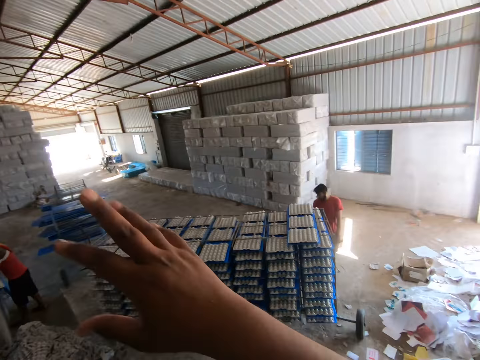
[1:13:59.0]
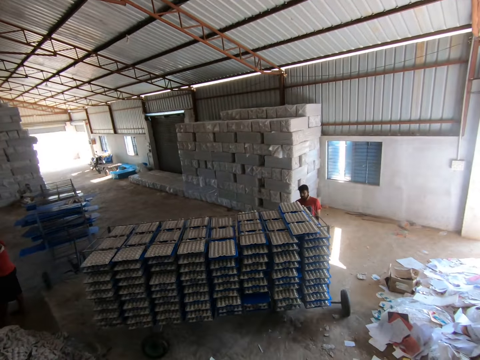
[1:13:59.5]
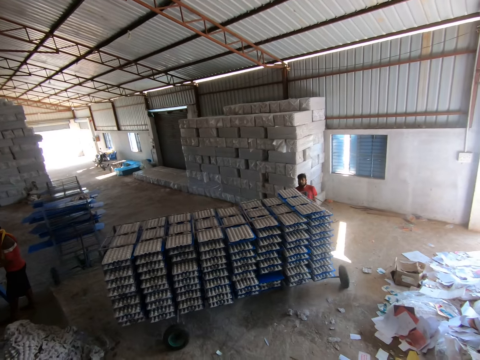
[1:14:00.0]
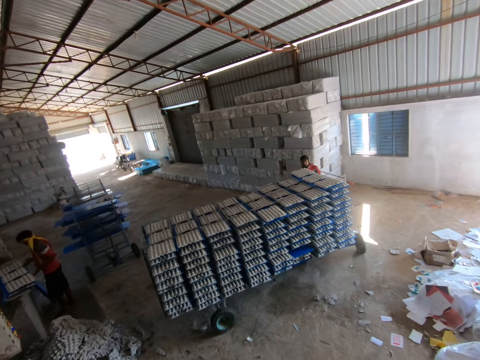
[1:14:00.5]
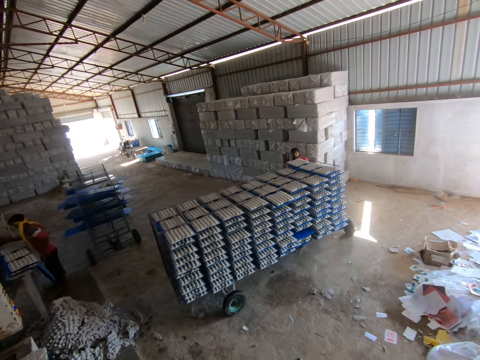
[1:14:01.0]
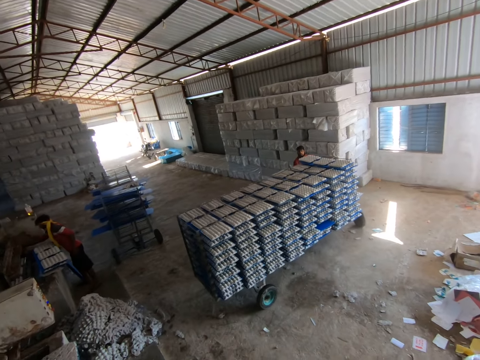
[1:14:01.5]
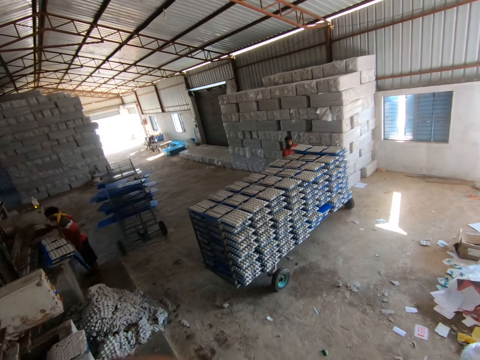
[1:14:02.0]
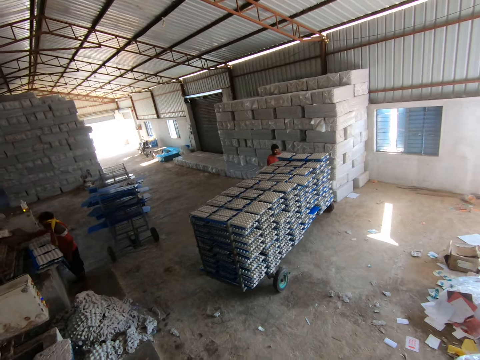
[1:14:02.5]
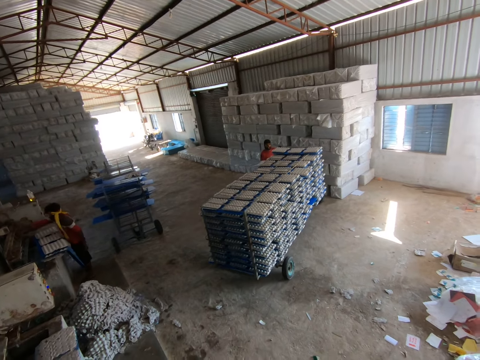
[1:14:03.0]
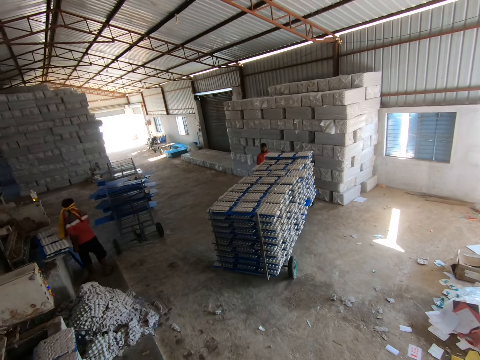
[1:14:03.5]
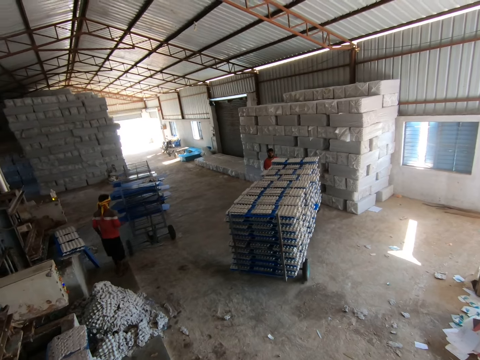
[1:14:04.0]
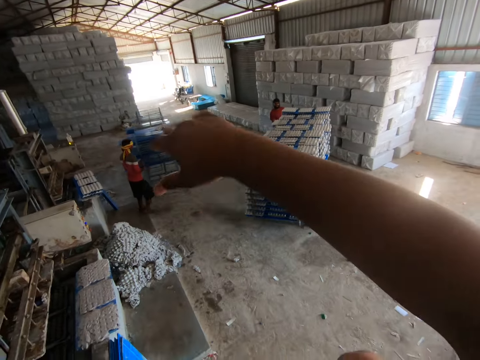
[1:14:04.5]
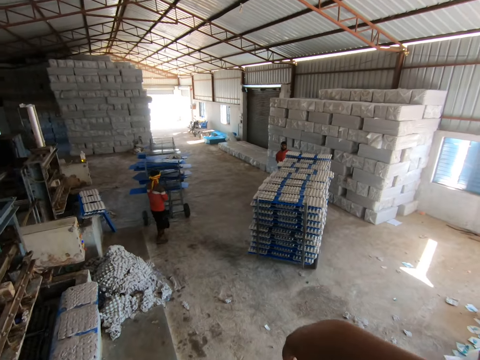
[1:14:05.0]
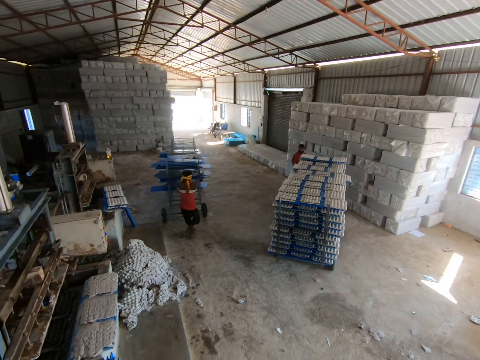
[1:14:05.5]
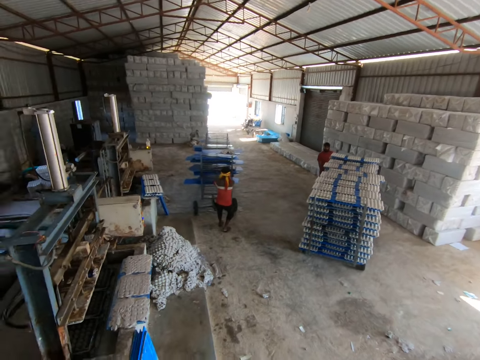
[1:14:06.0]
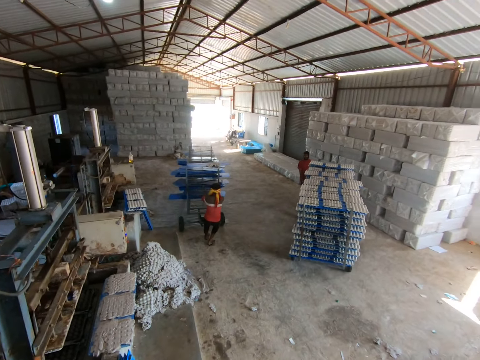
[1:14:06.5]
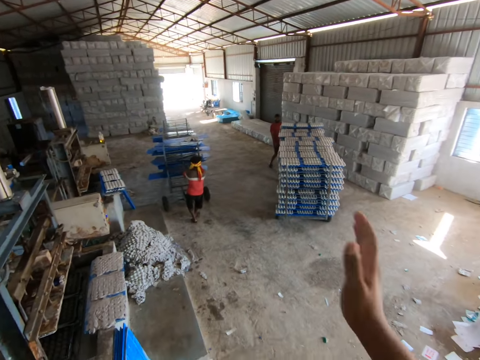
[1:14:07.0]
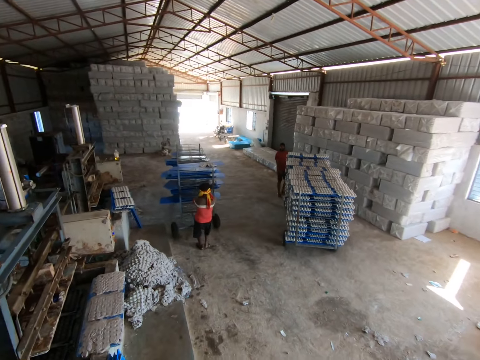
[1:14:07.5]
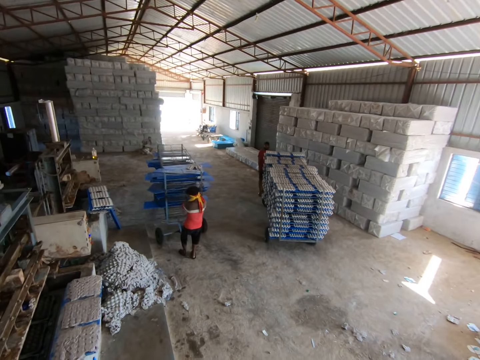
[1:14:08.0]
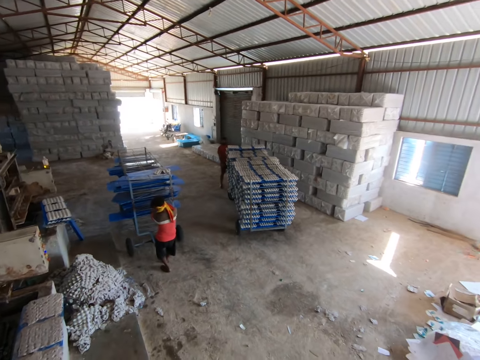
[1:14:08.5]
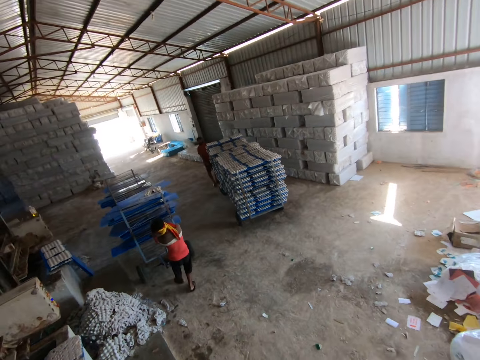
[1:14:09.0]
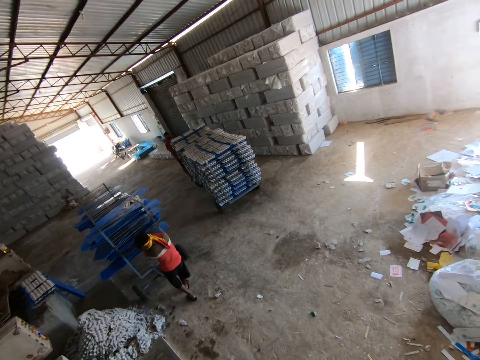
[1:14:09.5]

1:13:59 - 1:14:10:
The camera wearer converses with a man. The man drops the plastic sheet with some egg trays on the plastic sheet on the fence with both hands. He picks up a wood box from the egg tray making machine with his right hand. He places the wood box in his right hand on the egg tray making machine. He pulls a trolley with both hands.

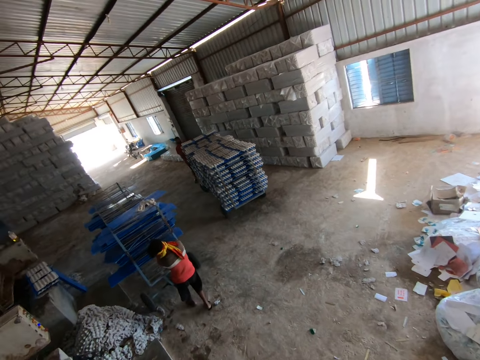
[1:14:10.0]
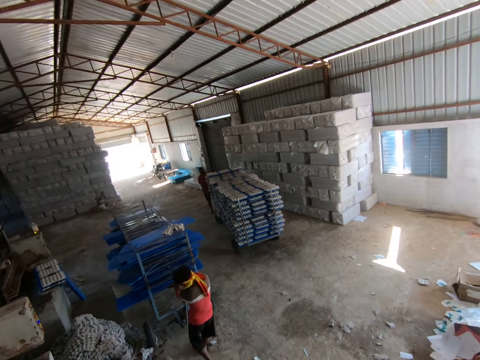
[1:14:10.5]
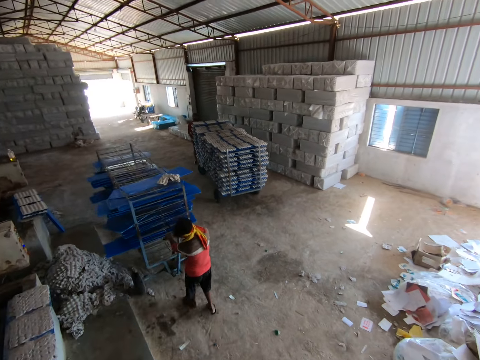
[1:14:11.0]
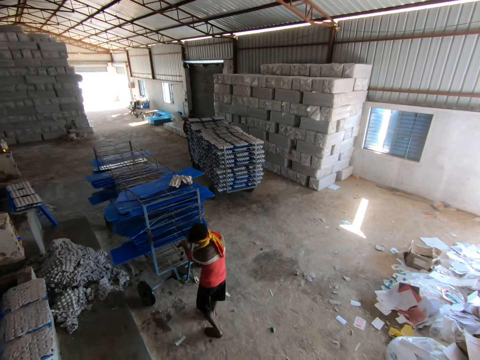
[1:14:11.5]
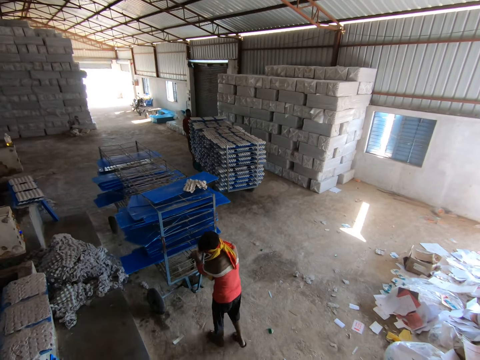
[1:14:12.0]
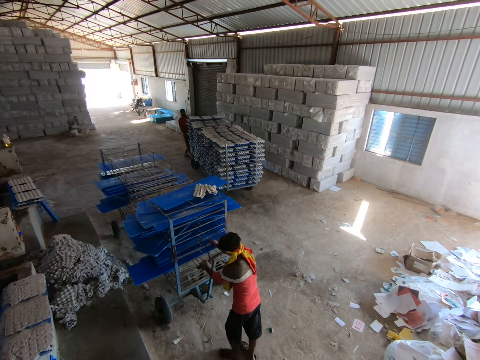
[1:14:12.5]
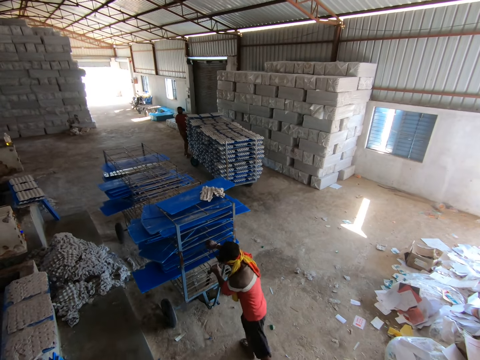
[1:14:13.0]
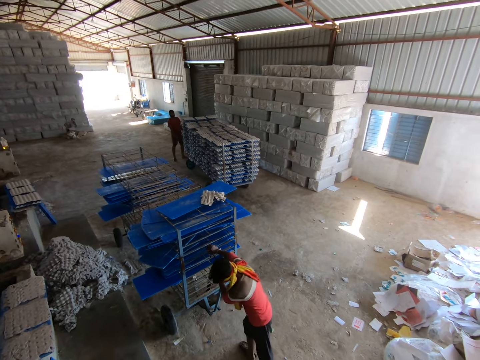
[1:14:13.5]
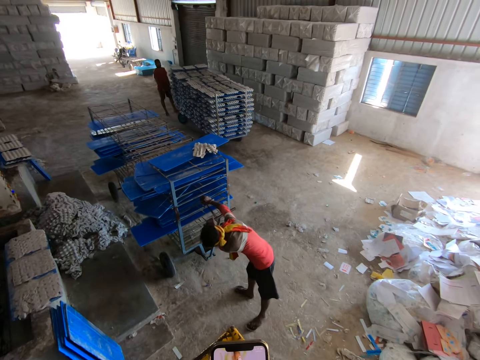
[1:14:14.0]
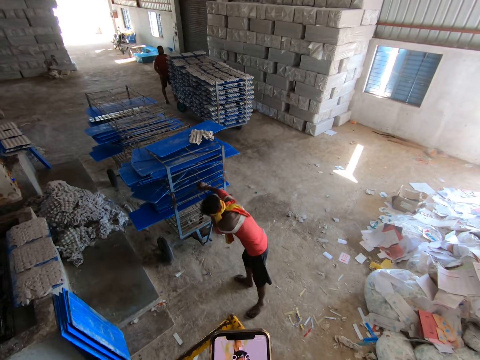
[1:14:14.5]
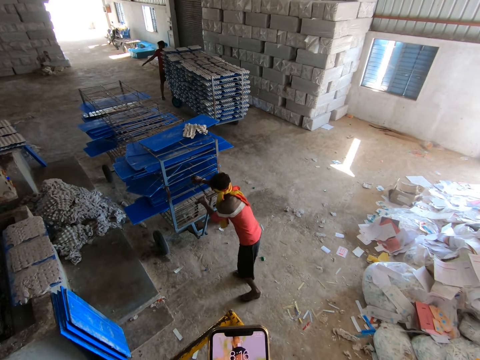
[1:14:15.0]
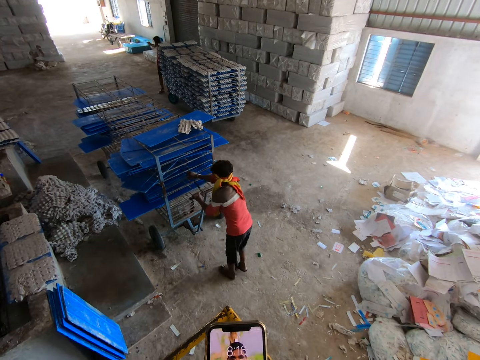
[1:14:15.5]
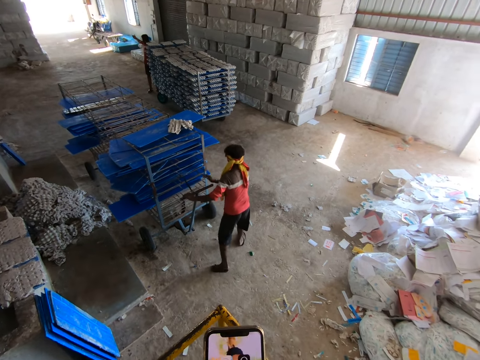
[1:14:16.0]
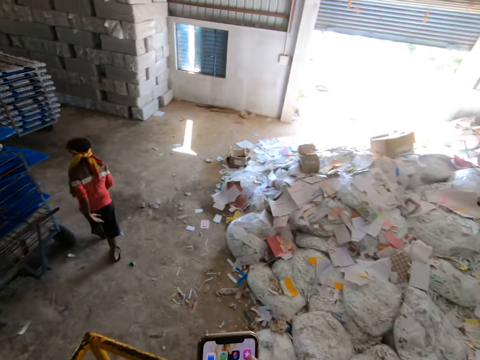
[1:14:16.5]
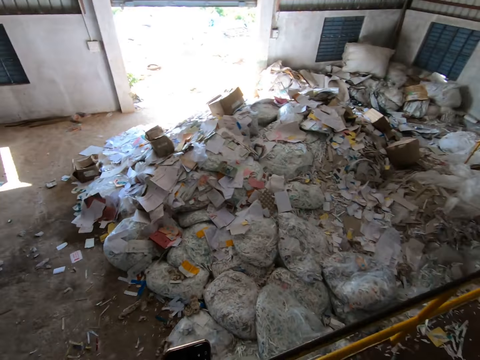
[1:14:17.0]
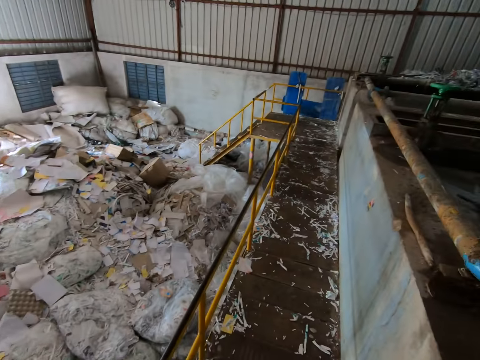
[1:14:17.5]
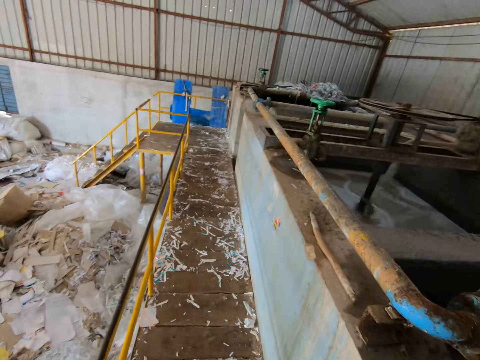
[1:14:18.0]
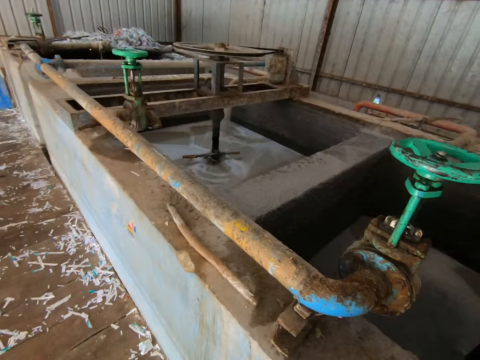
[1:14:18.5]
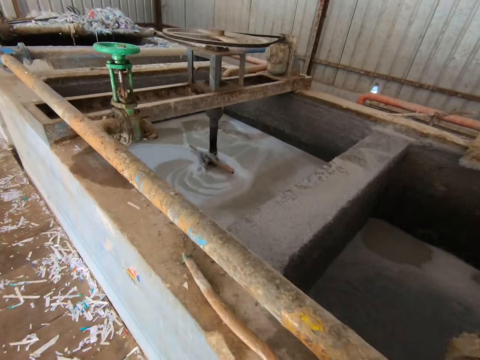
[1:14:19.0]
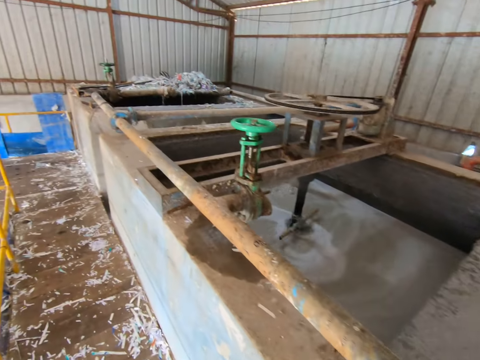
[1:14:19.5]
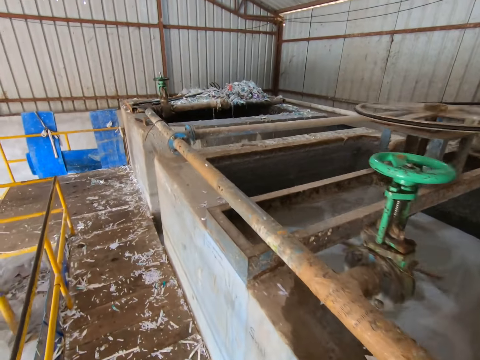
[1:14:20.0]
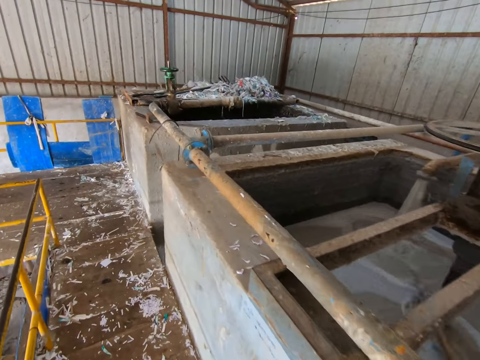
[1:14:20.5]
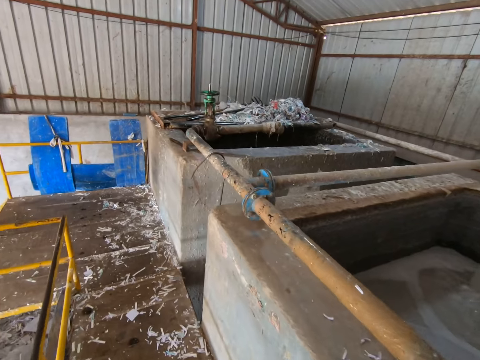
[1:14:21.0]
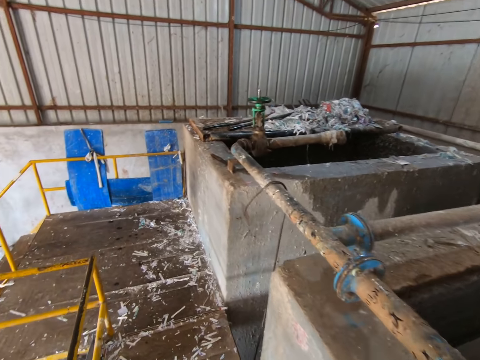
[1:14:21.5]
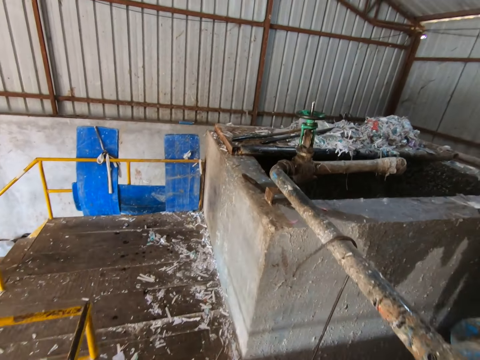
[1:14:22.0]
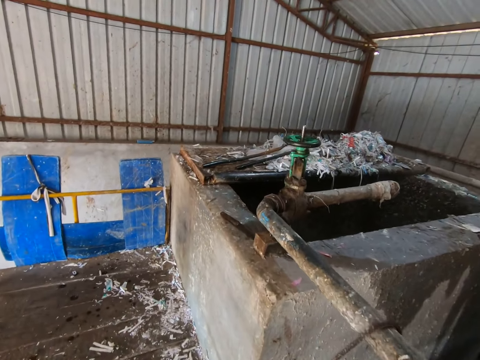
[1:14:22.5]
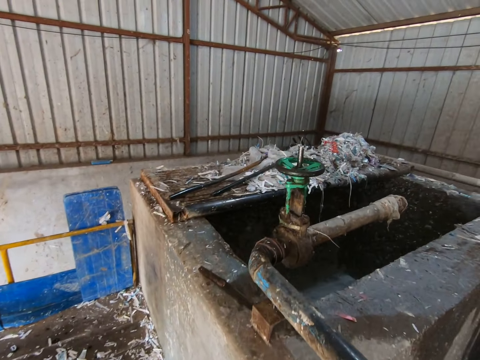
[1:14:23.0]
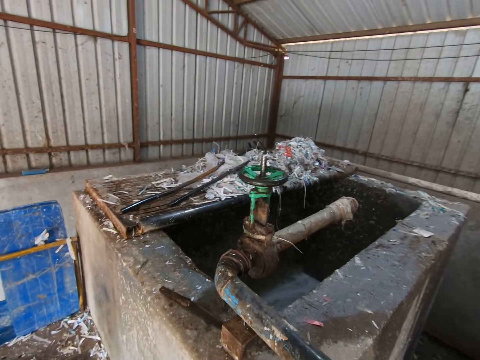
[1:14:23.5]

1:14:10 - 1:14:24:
The man stops the trolley with his right hand. The camera wearer looks around the warehouse. They use their phone and walk around the machine.
